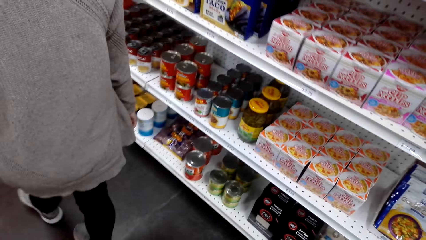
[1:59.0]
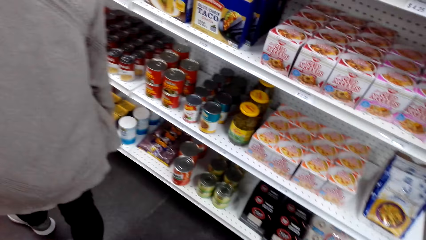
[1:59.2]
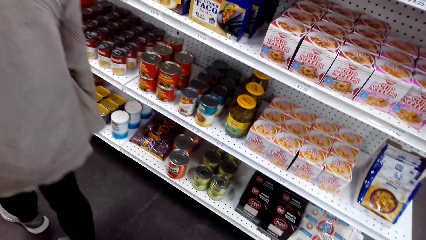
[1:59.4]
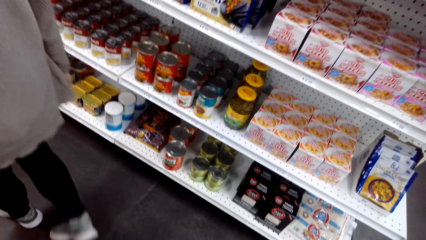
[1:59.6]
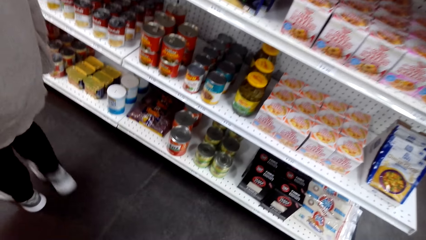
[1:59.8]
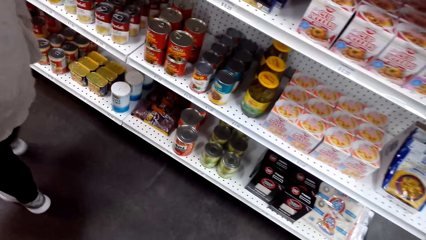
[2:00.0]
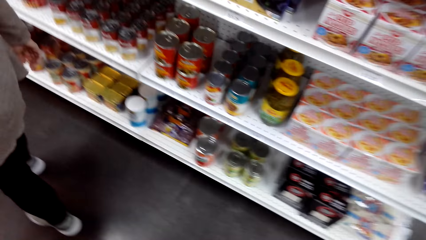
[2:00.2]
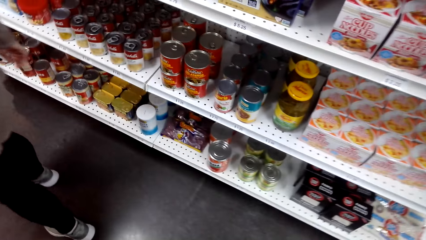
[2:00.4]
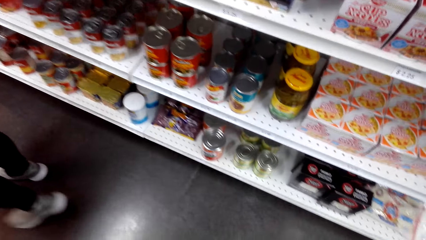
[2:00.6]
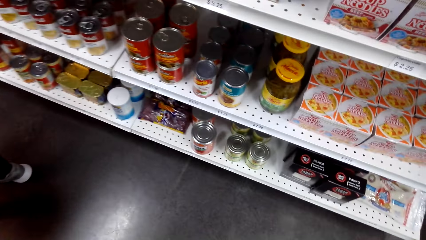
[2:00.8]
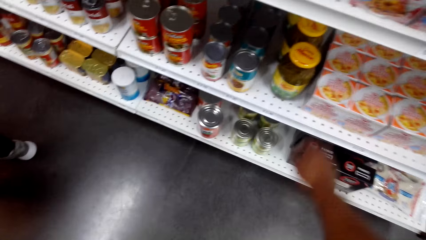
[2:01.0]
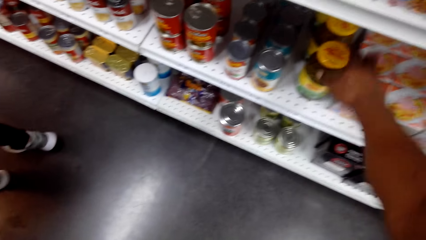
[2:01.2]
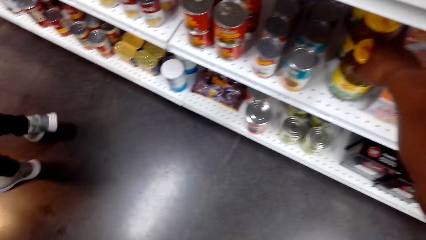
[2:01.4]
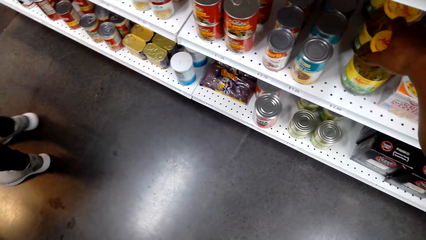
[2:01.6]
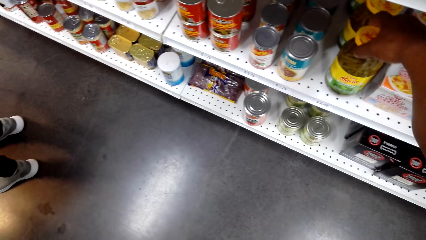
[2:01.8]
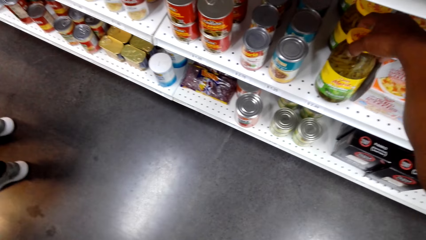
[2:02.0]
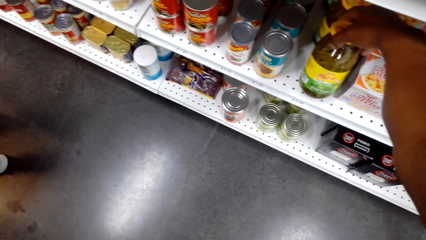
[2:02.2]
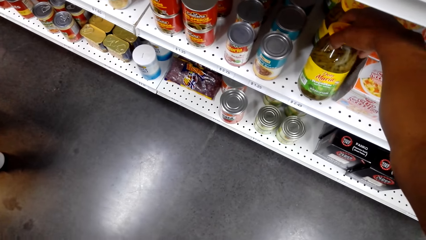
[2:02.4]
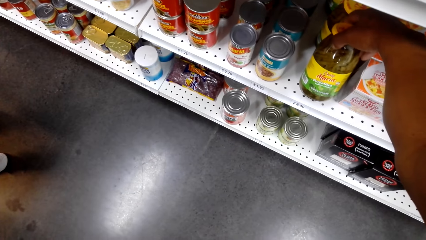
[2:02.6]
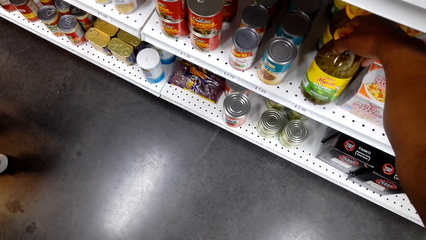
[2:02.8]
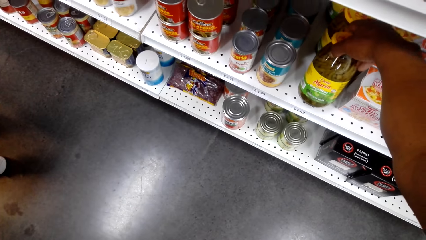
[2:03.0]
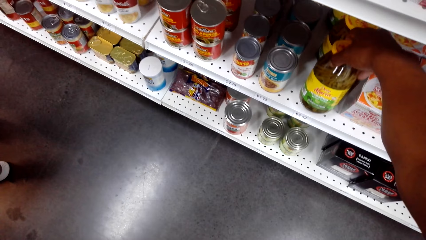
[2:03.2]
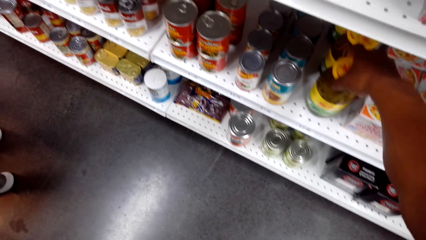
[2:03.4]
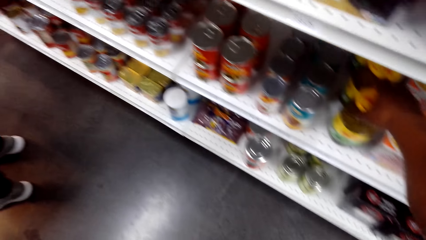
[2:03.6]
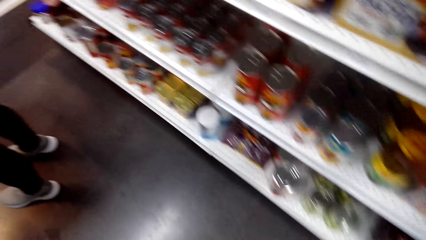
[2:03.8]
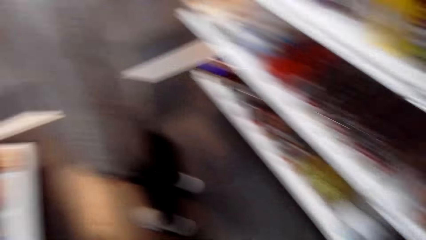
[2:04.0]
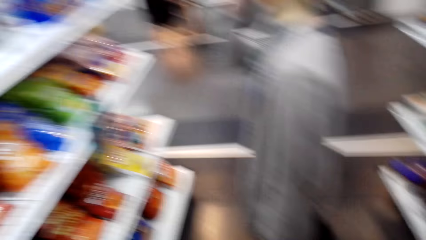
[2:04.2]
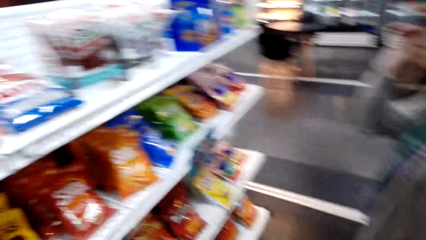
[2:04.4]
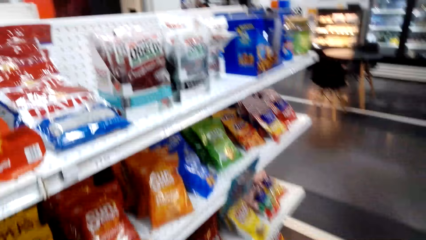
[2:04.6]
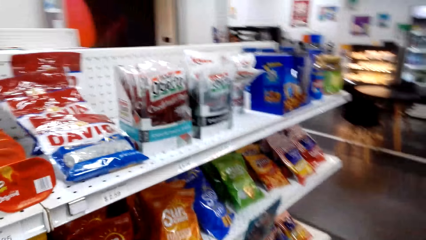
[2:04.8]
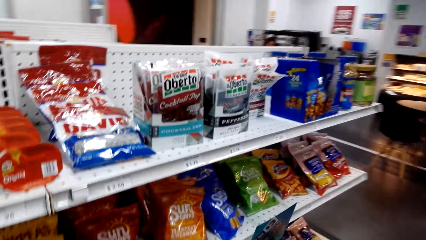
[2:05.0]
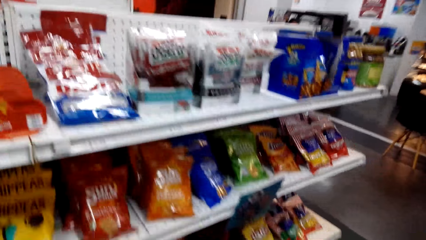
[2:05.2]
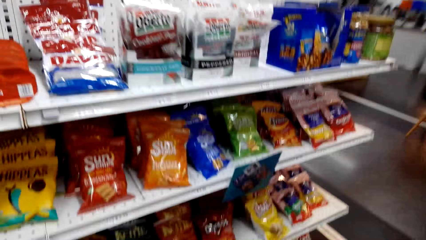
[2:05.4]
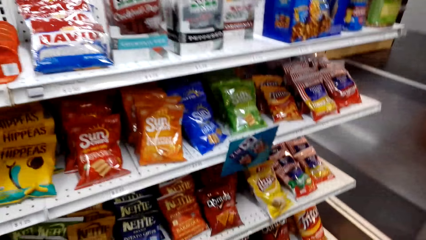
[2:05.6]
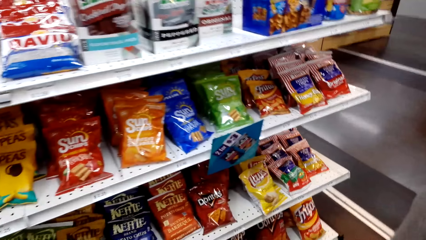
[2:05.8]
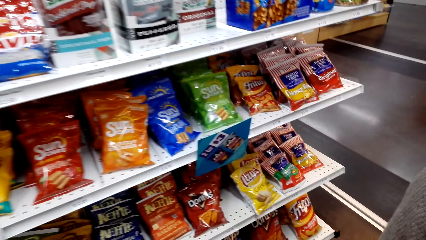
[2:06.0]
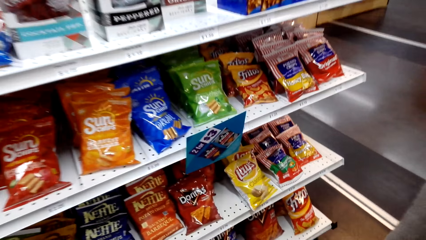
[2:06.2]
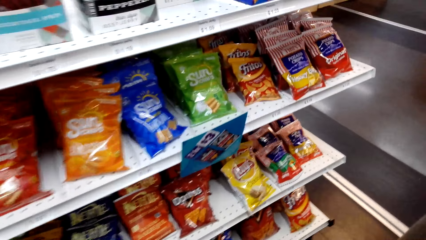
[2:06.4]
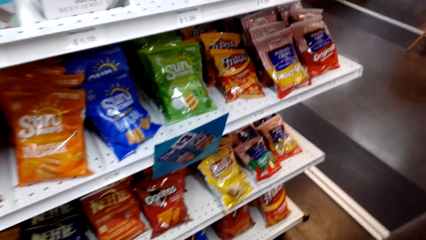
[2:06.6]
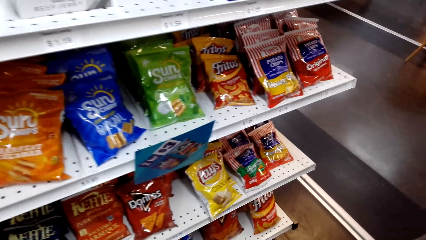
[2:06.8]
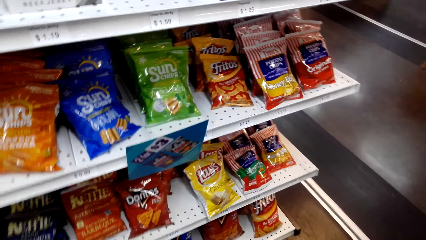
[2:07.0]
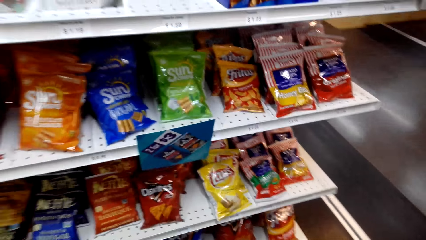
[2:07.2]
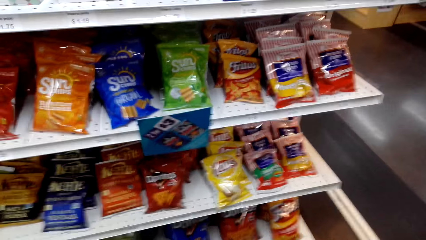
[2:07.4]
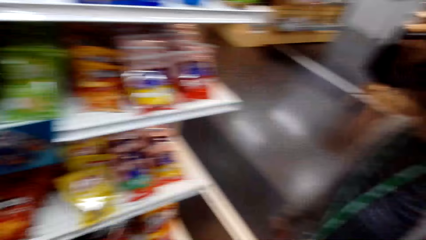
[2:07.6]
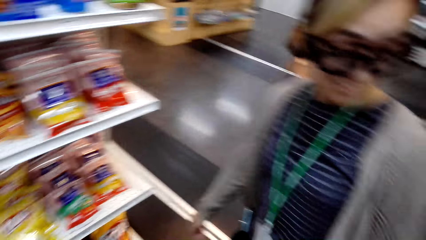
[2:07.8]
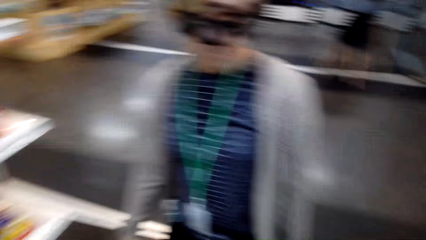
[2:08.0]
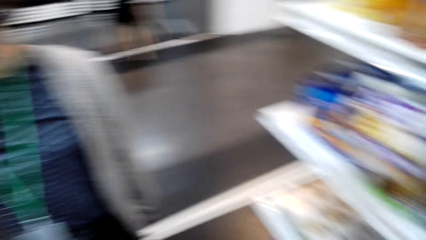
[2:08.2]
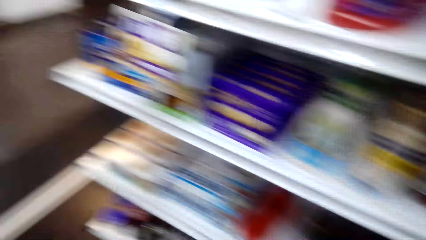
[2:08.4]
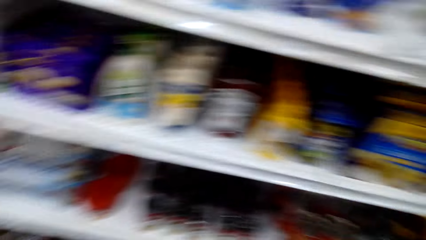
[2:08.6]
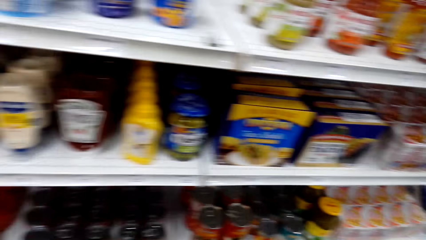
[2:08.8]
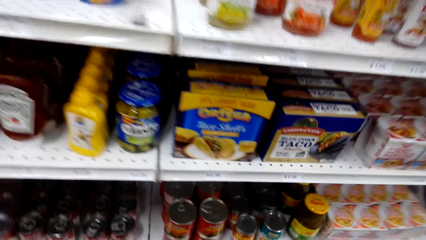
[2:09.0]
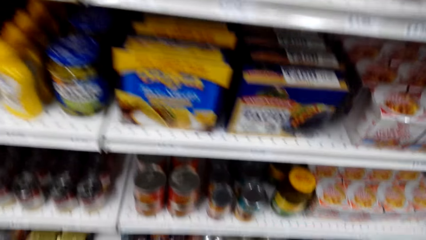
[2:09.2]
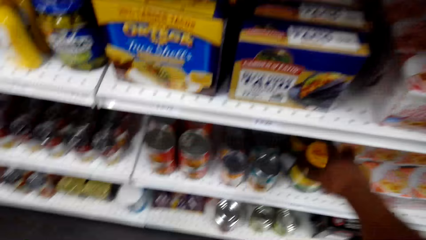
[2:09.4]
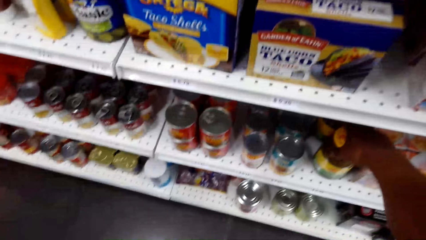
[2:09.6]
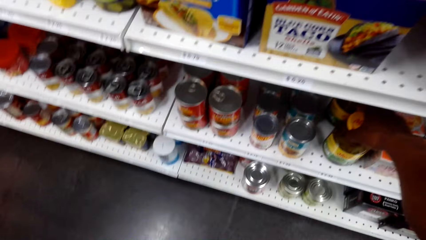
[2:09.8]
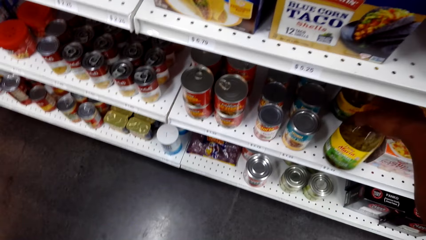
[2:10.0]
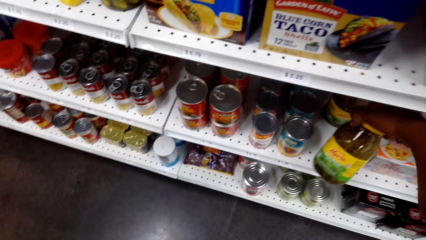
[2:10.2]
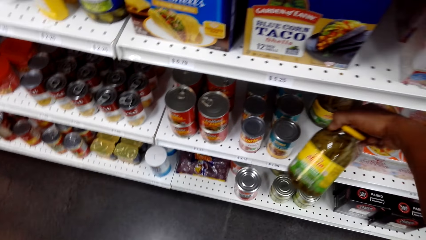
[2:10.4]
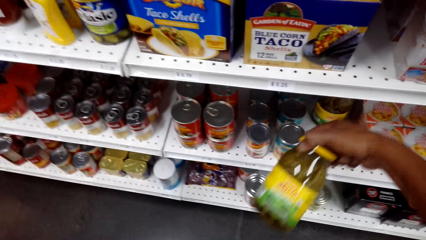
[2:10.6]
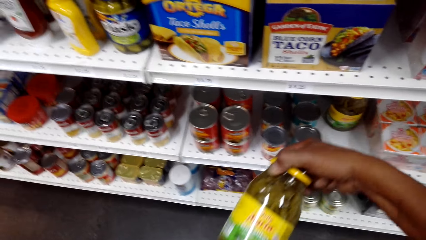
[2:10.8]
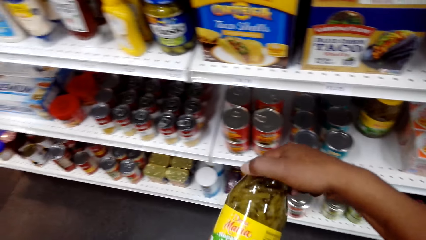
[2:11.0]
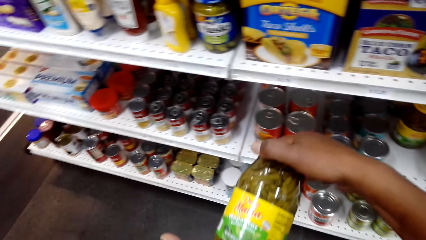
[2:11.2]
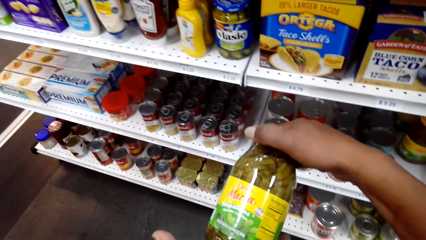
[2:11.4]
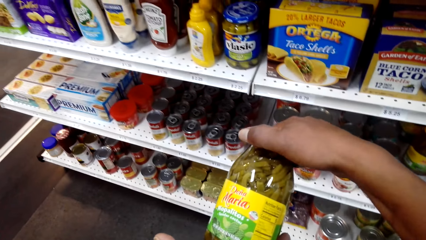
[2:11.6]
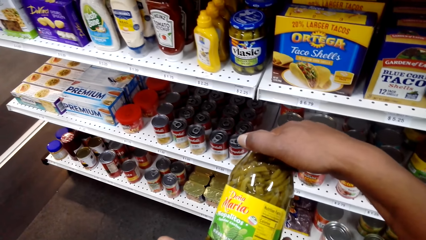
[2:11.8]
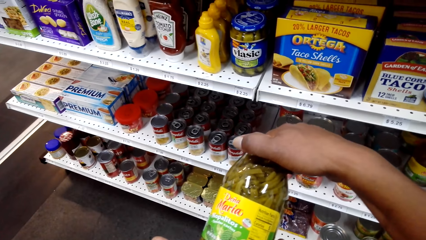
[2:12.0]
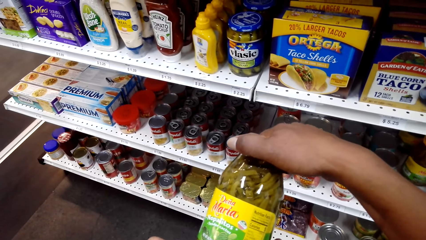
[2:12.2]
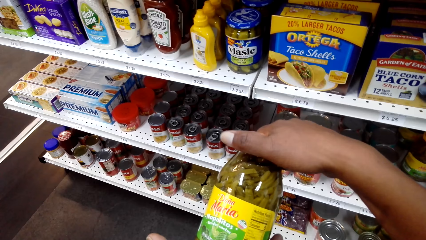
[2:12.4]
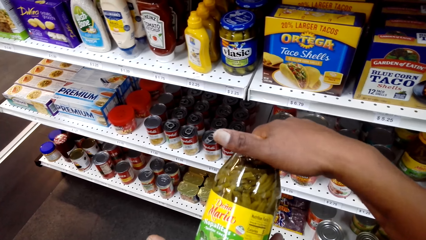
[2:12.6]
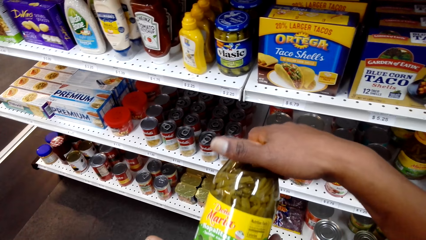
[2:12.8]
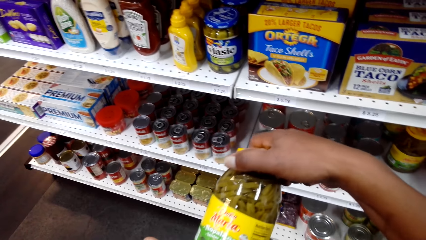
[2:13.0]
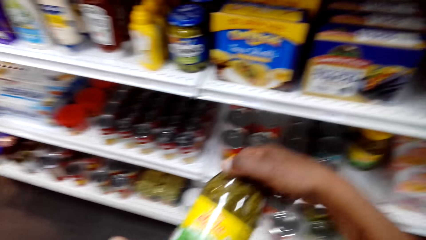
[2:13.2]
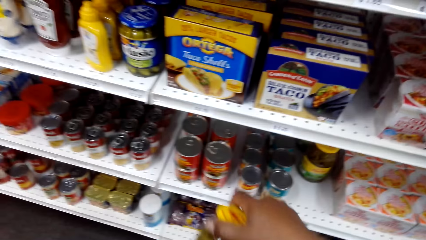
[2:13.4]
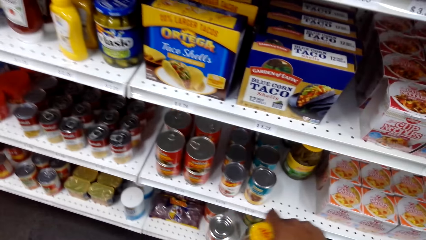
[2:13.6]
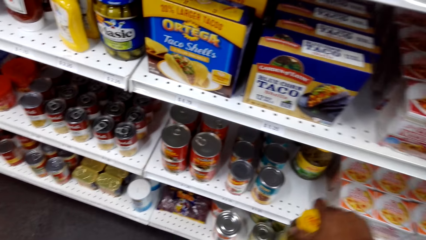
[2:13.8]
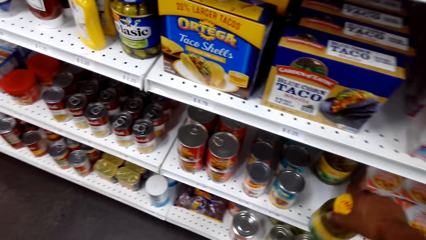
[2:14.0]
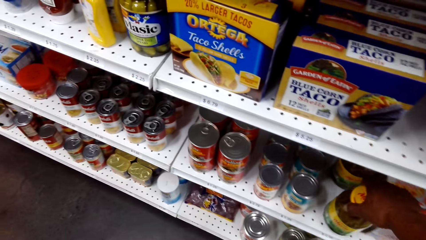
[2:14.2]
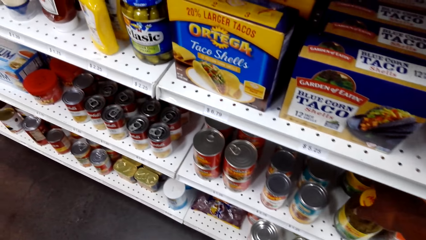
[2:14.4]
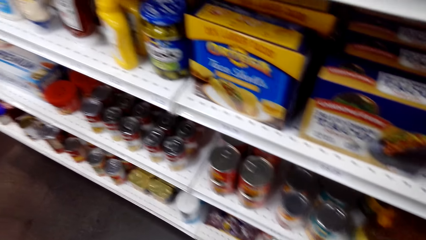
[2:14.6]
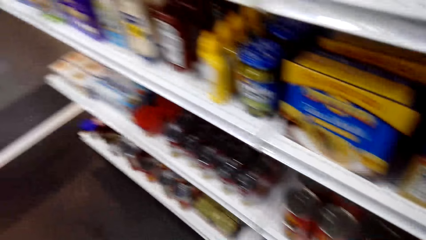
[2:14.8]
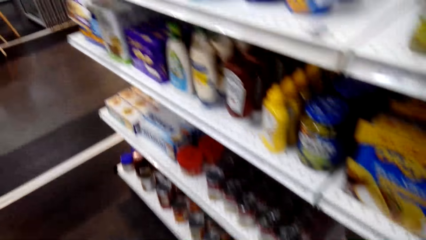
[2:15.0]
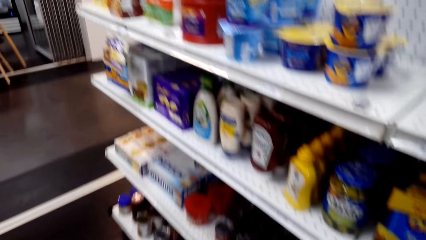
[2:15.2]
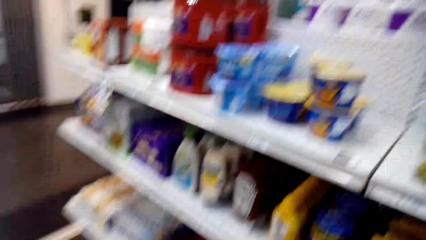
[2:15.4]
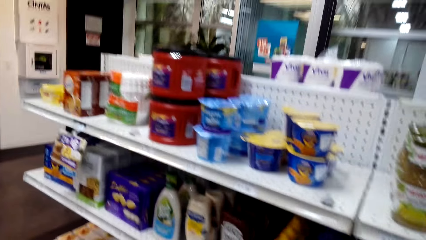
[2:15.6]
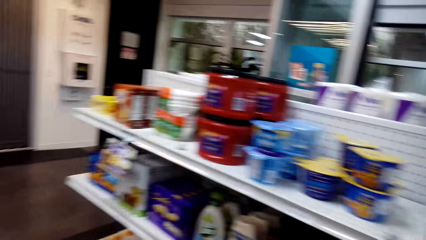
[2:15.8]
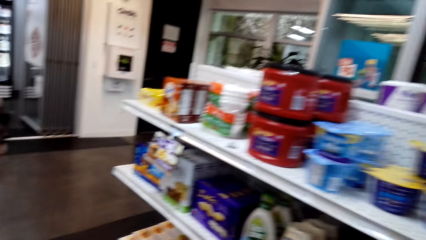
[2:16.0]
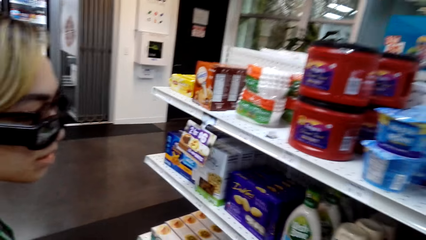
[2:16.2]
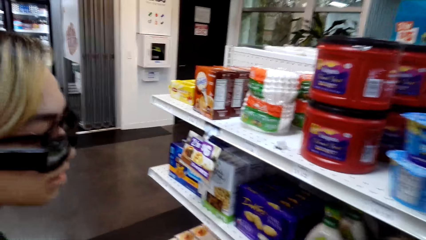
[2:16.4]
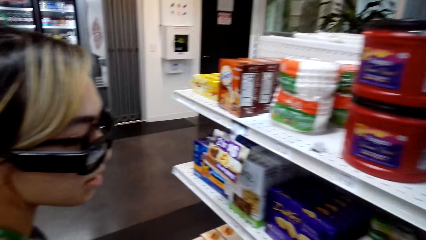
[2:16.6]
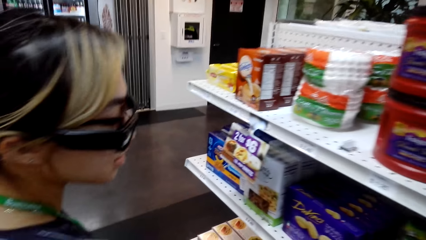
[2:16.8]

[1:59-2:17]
A woman walks around. The camera wearer stands beside the shelf. They check a Dania Maria bottle. They walk around the store. The woman stands beside the shelf. The camera wearer looks around the store. They pick up the Maria bottle, examine the Maria bottle, and put the Maria bottle on the shelf. They walk around the store and look around.
